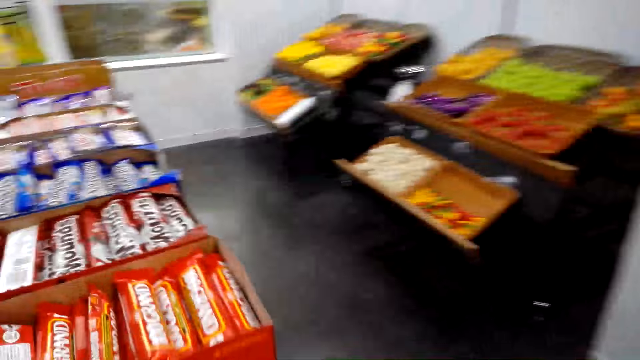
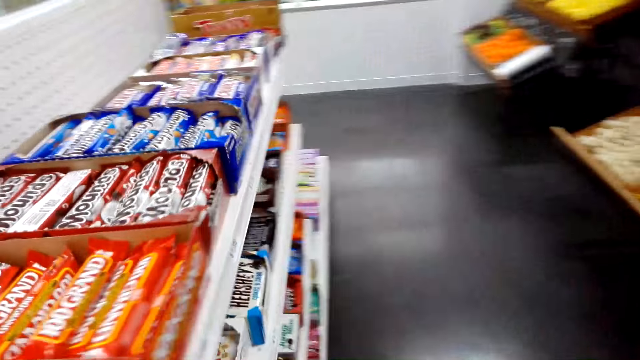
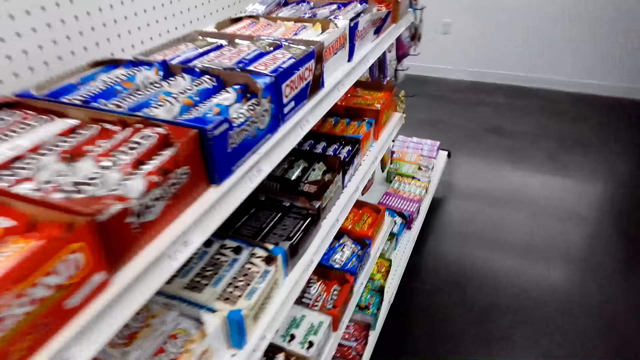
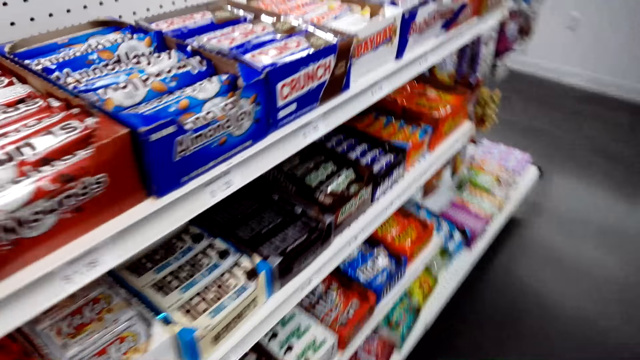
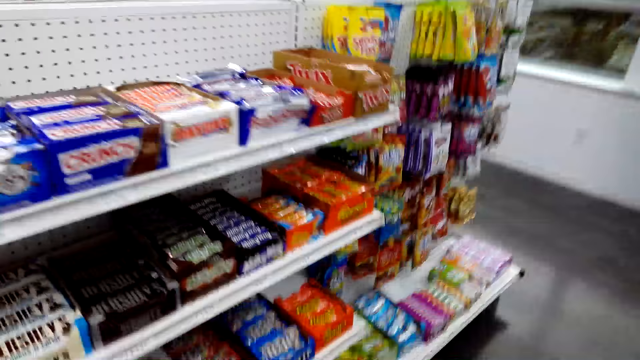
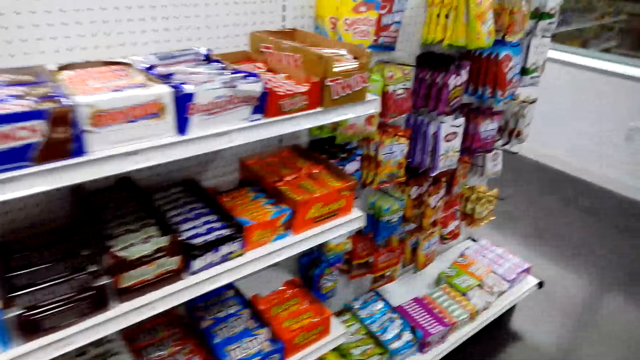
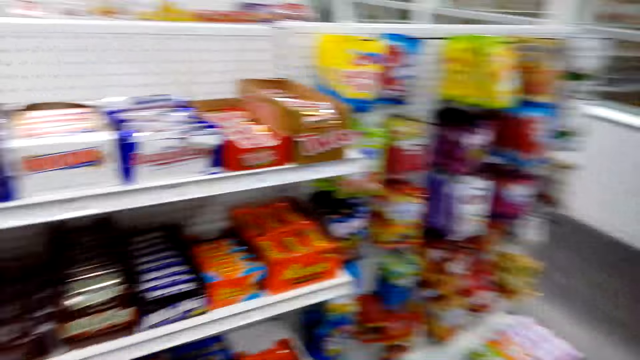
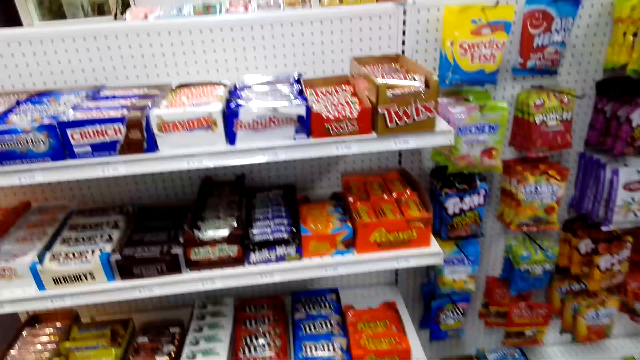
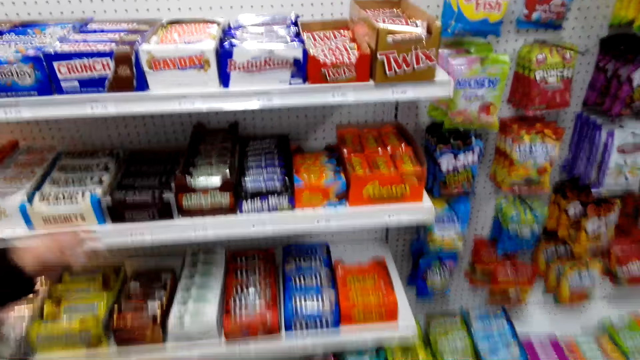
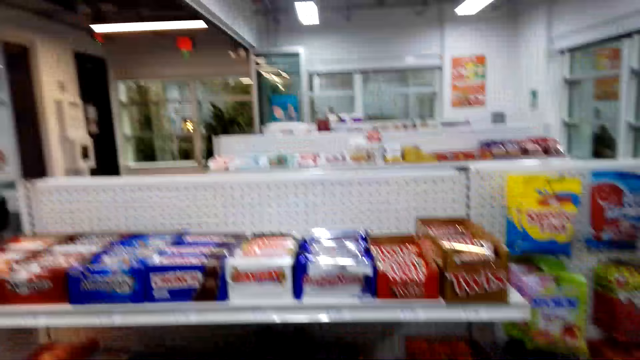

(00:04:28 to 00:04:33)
The camera wearer talks with a woman. They converse with the woman.

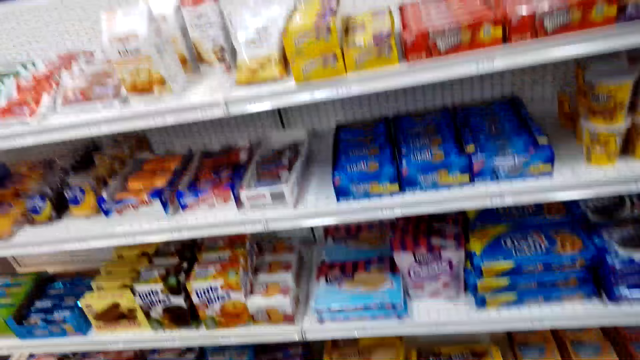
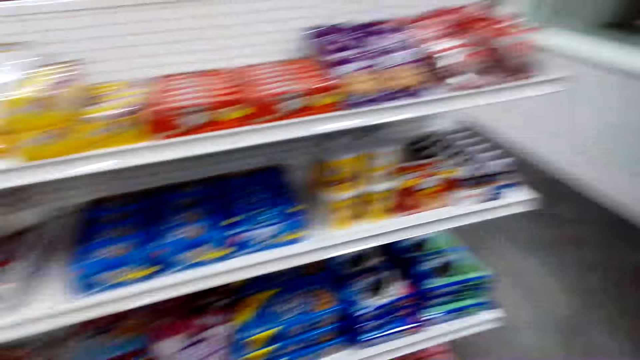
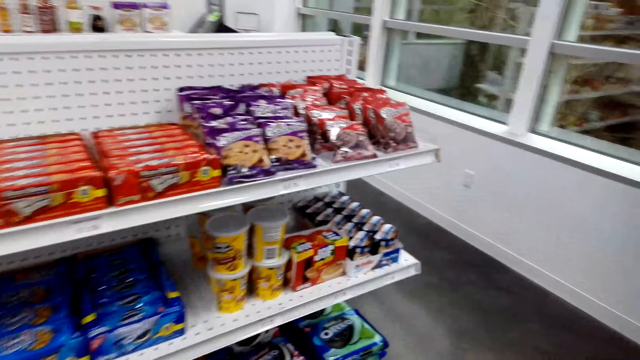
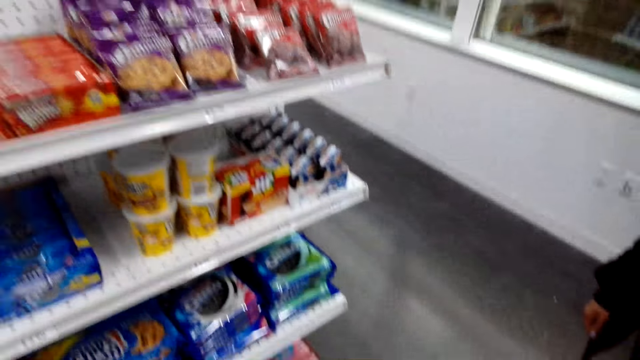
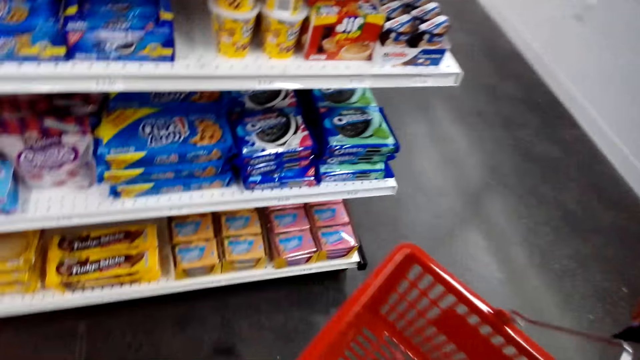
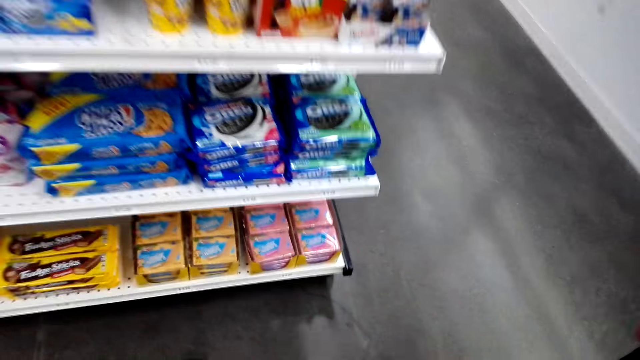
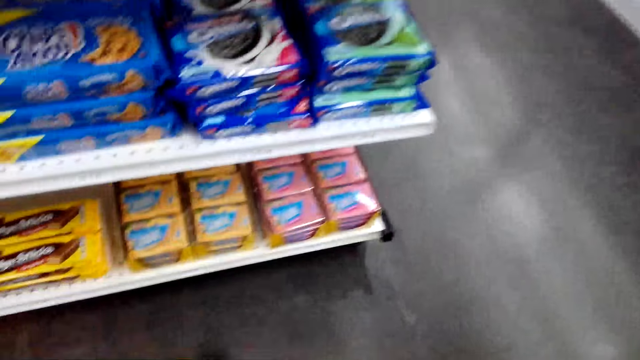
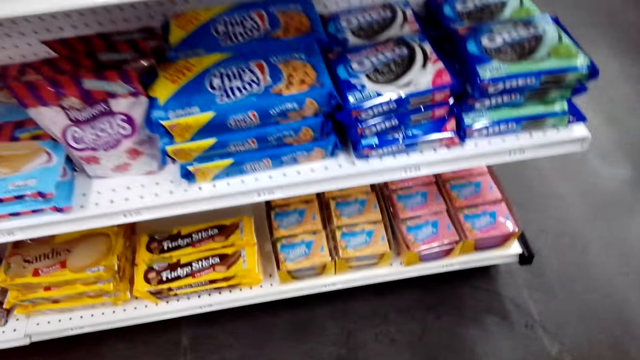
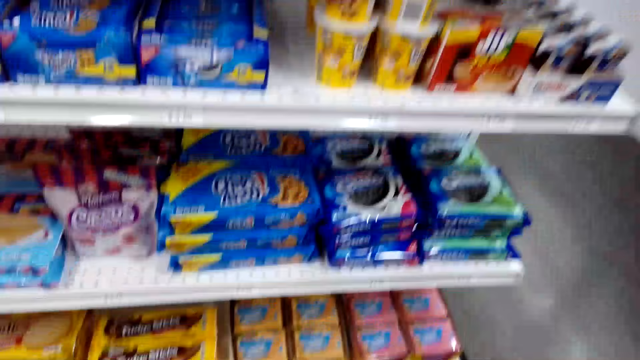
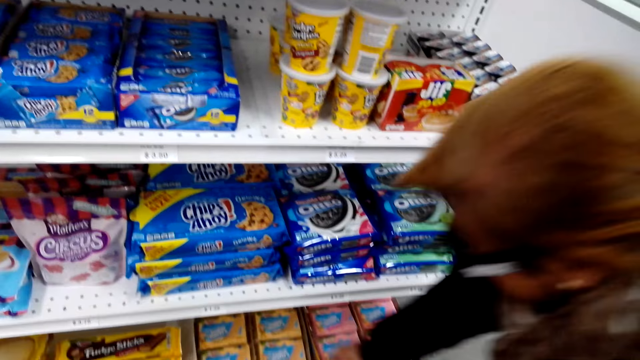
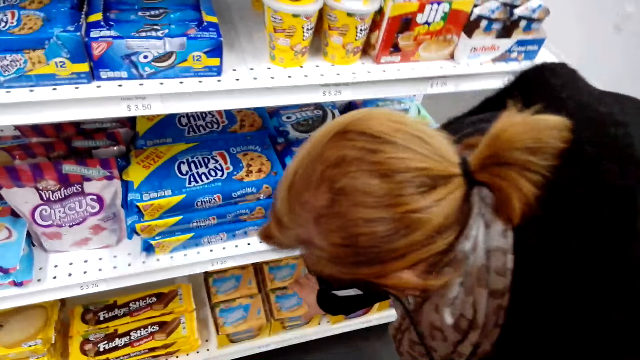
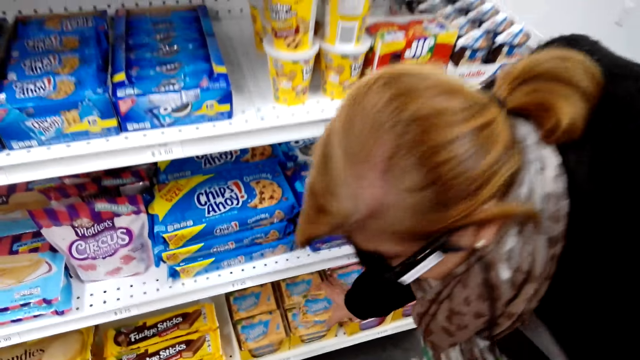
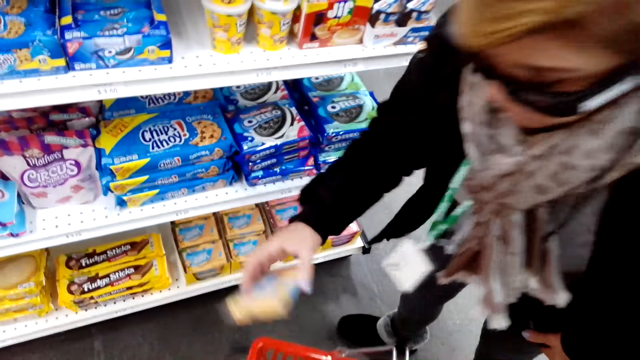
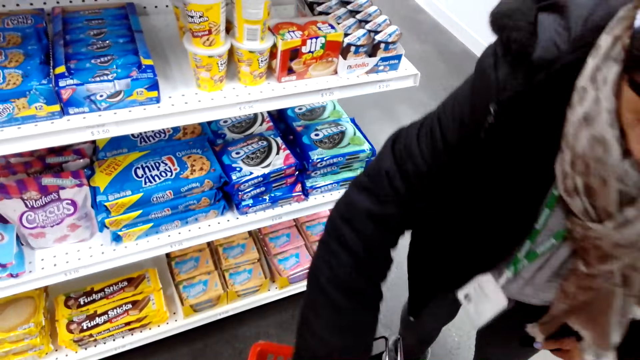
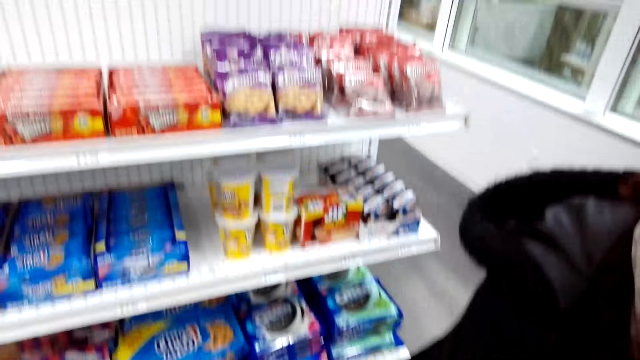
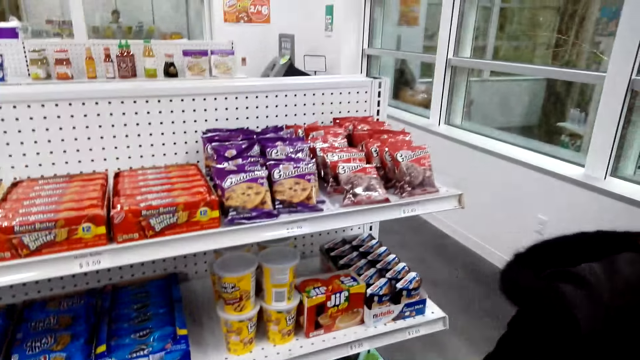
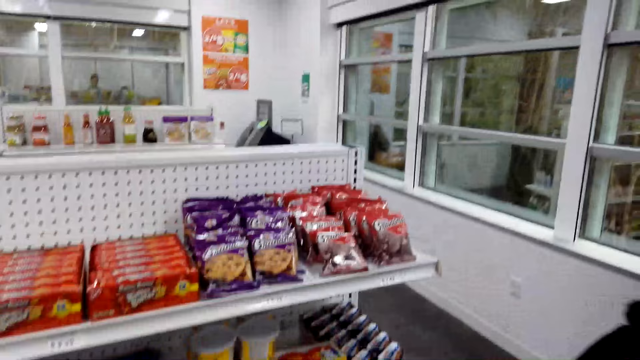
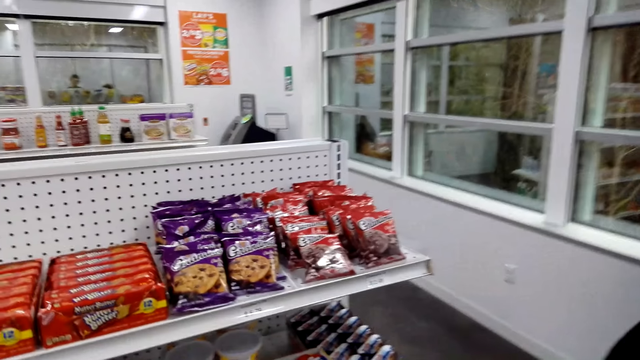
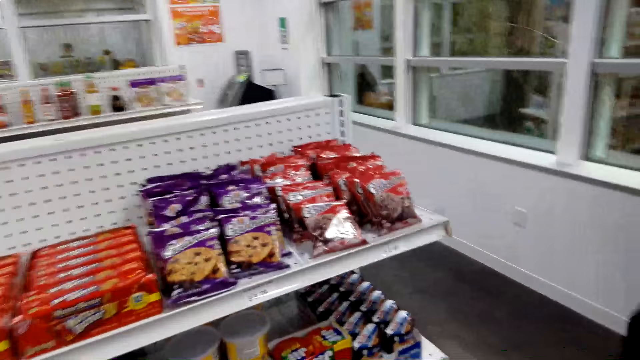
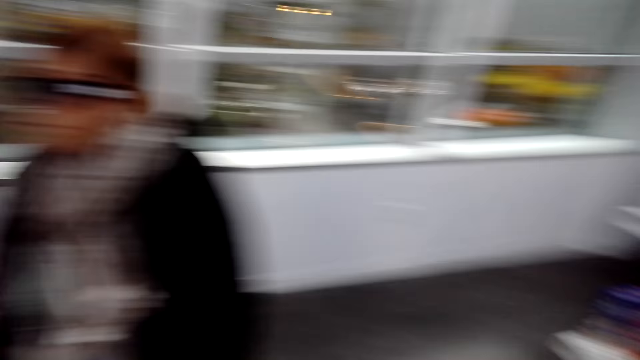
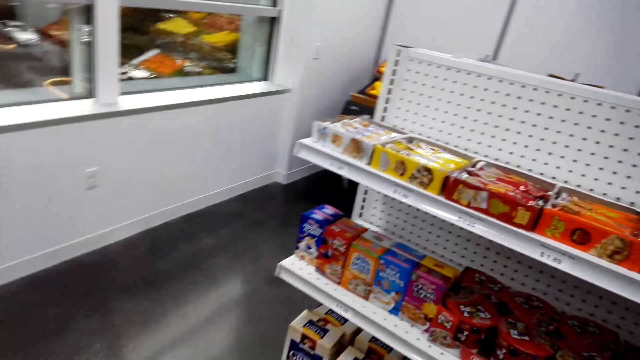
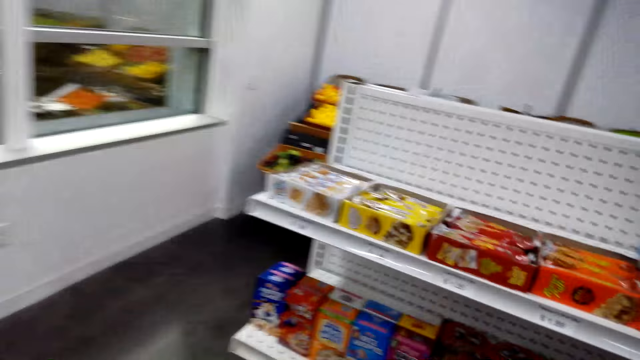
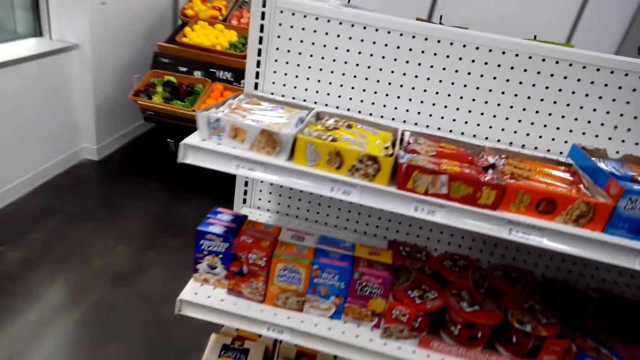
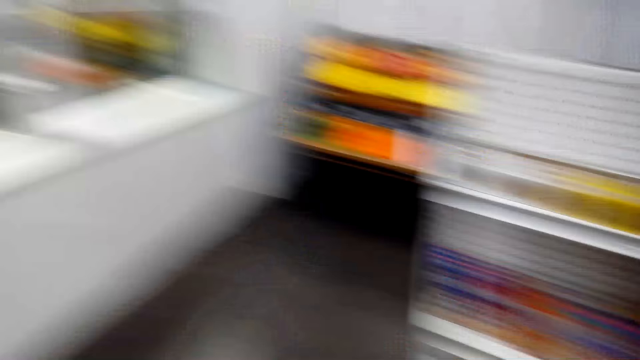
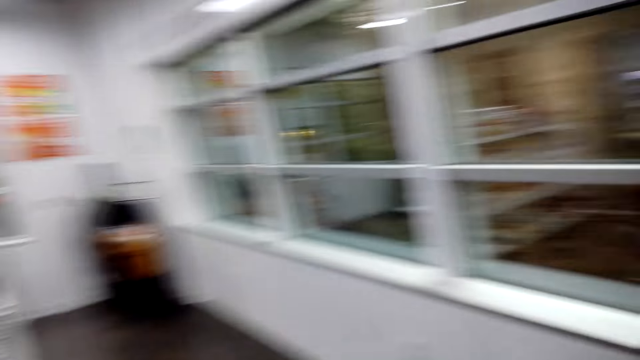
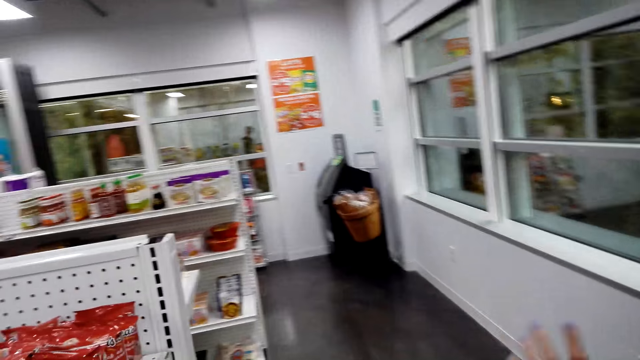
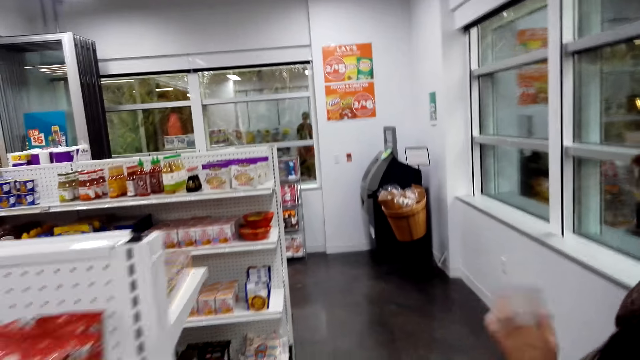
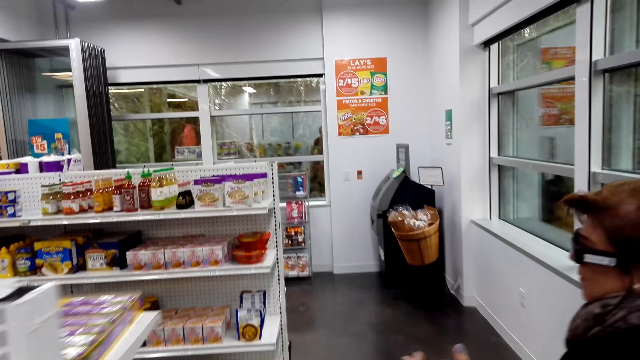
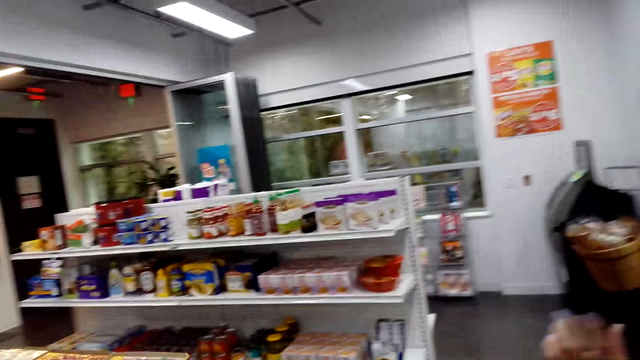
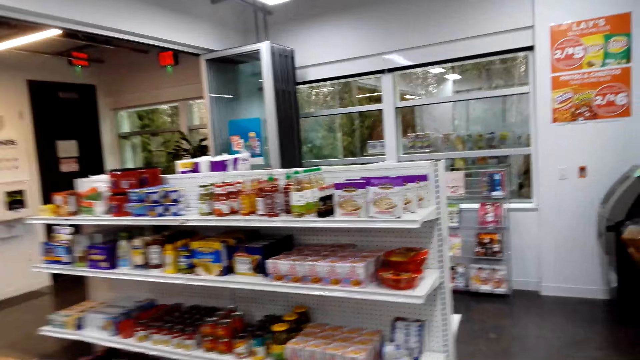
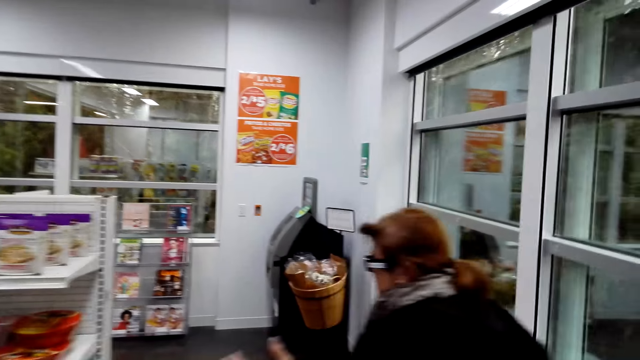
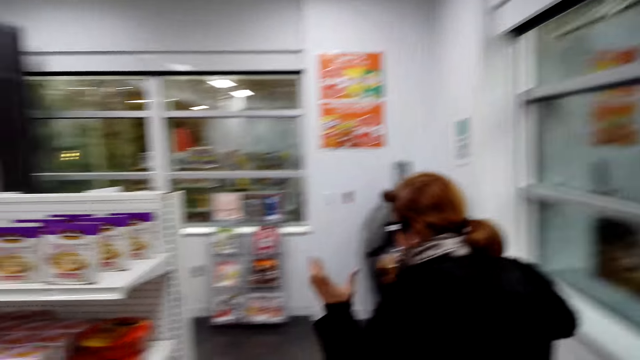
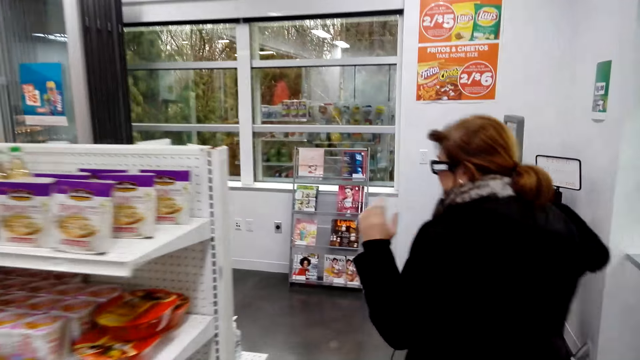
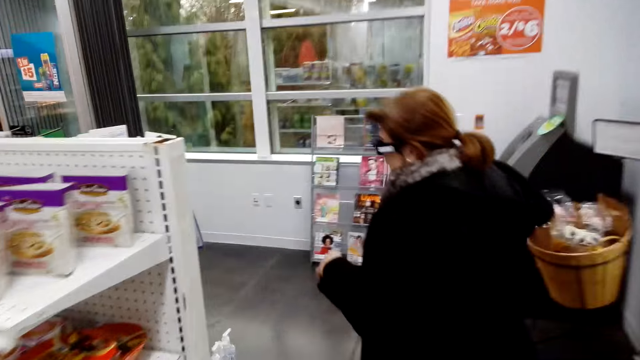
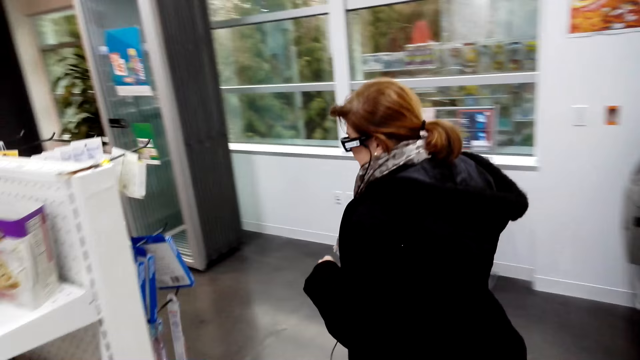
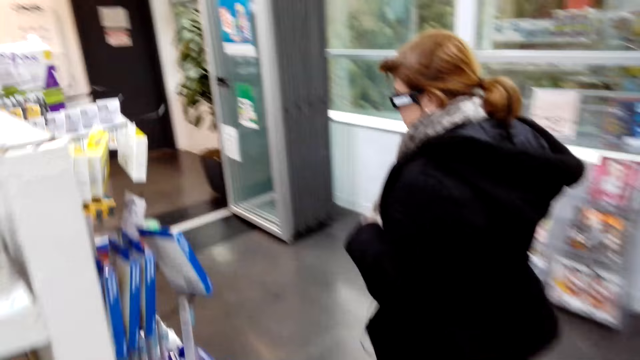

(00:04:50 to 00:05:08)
The camera wearer looks around. A woman talks with the camera wearer. The camera wearer looks around. The woman picks up cookies and holds something. The woman talks with the camera wearer. The camera wearer talks with the woman. They turn around. The camera wearer and the woman walk around the supermarket. The camera wearer looks around. They converse with the woman. The camera wearer and the woman walk around the supermarket. The woman talks with the camera wearer. The camera wearer converses with the woman.
